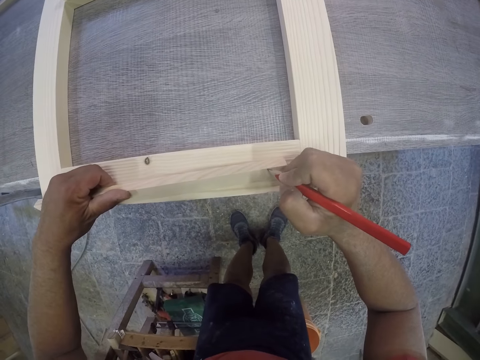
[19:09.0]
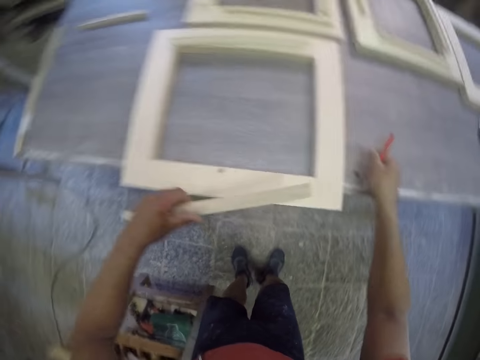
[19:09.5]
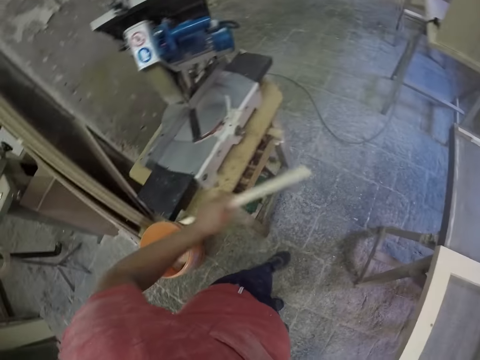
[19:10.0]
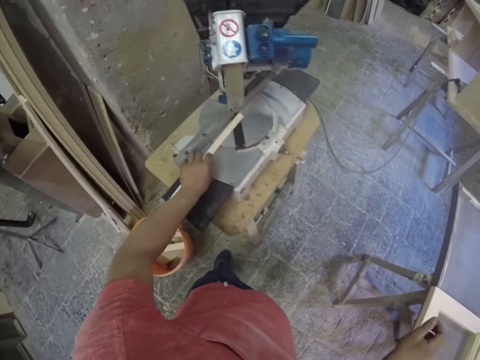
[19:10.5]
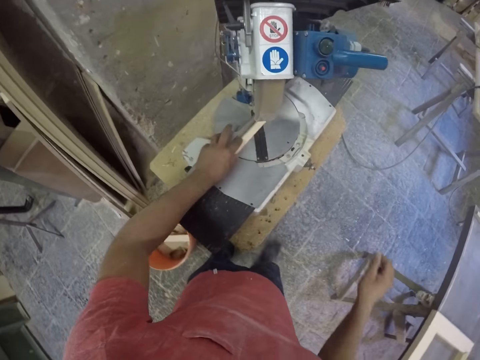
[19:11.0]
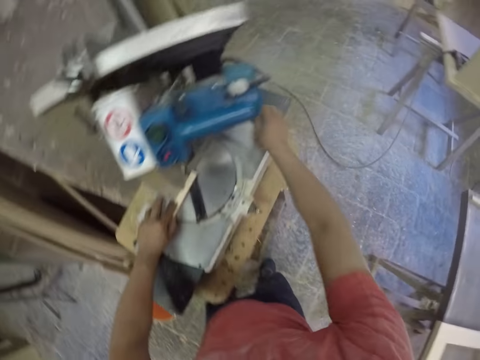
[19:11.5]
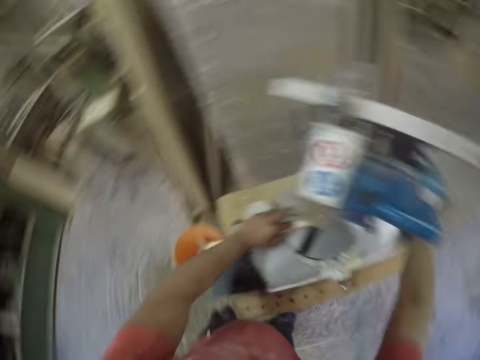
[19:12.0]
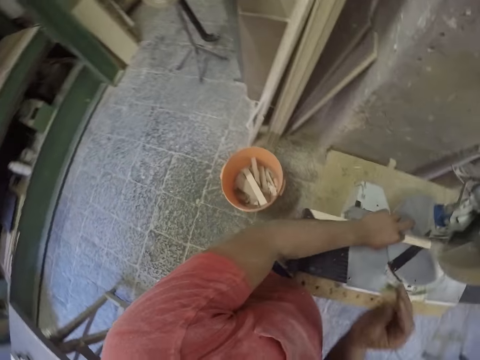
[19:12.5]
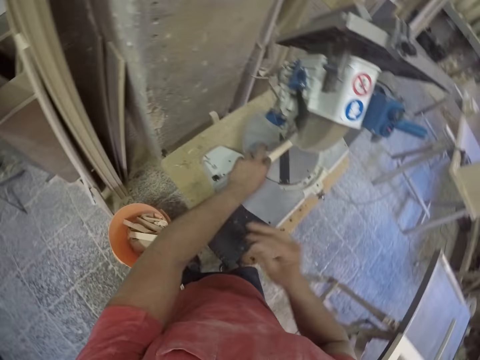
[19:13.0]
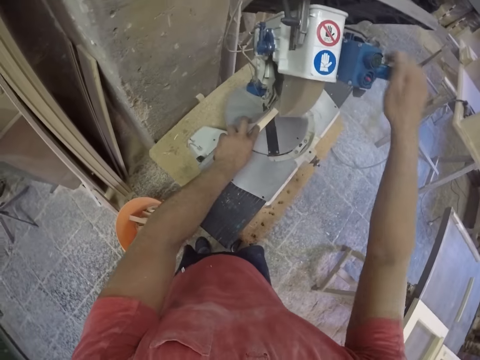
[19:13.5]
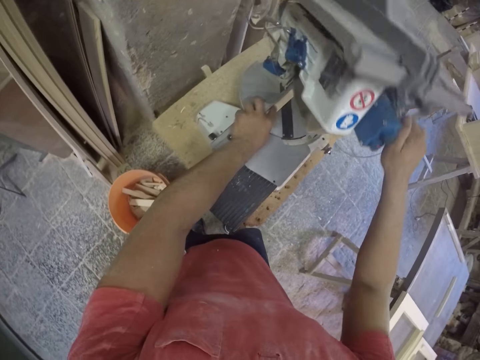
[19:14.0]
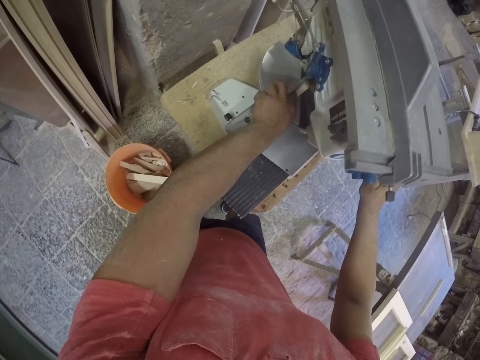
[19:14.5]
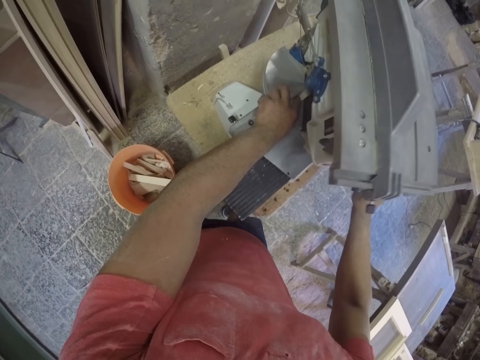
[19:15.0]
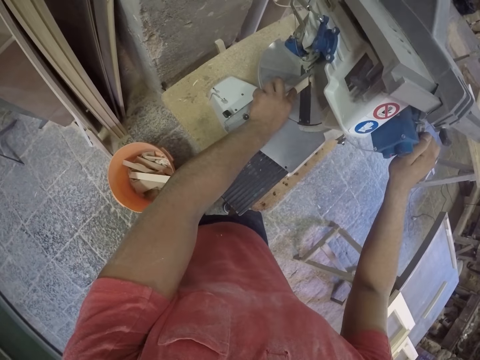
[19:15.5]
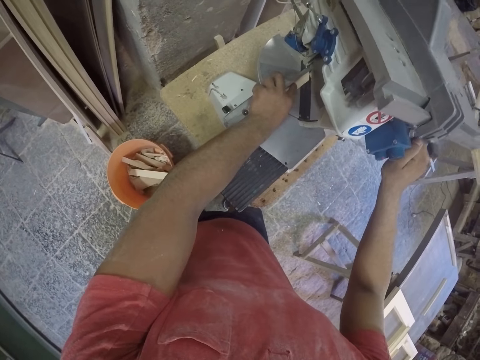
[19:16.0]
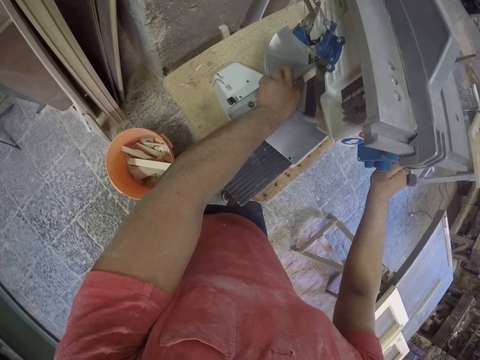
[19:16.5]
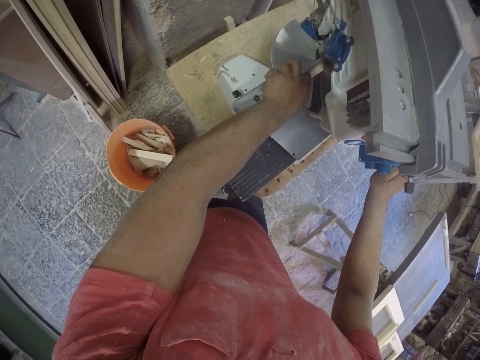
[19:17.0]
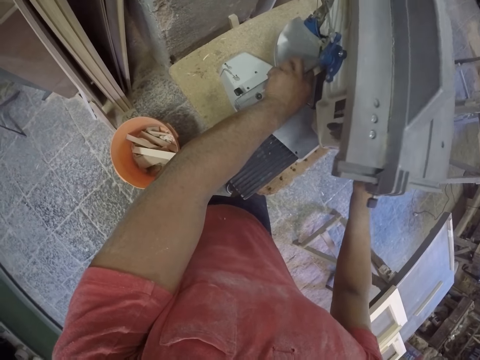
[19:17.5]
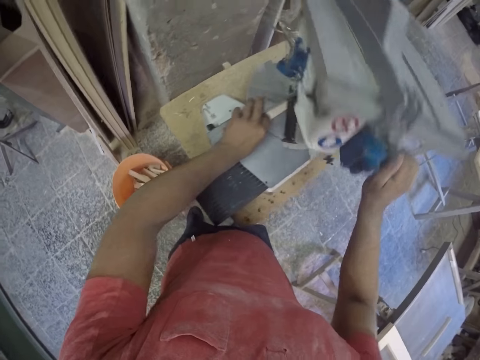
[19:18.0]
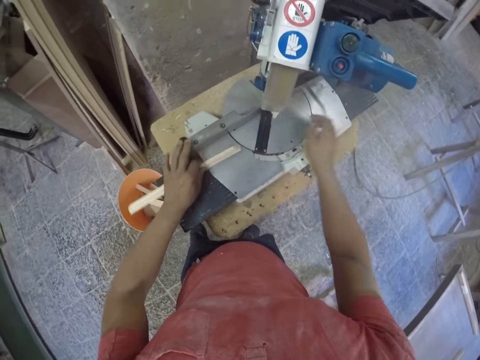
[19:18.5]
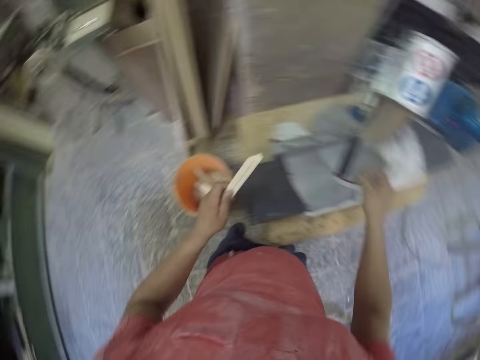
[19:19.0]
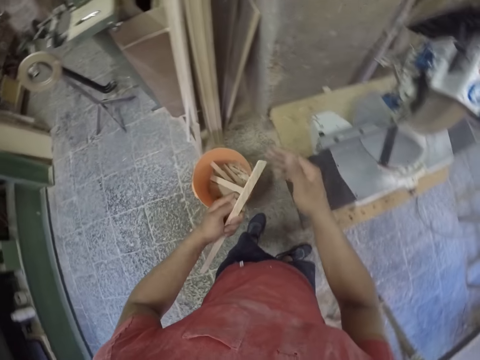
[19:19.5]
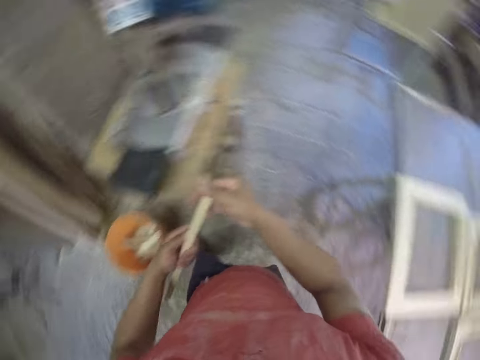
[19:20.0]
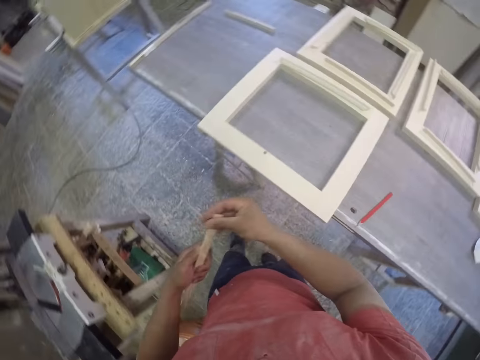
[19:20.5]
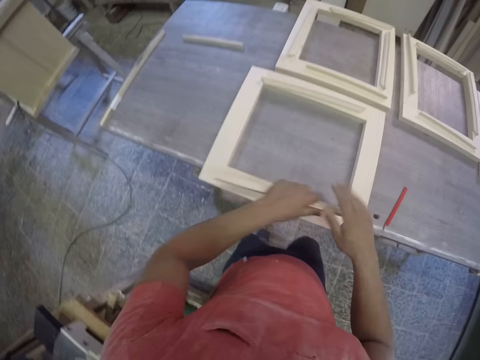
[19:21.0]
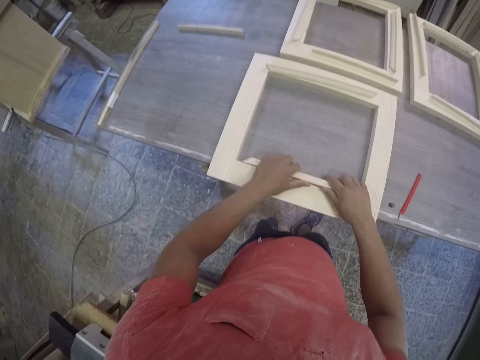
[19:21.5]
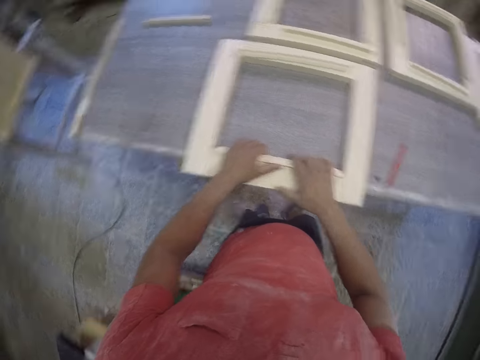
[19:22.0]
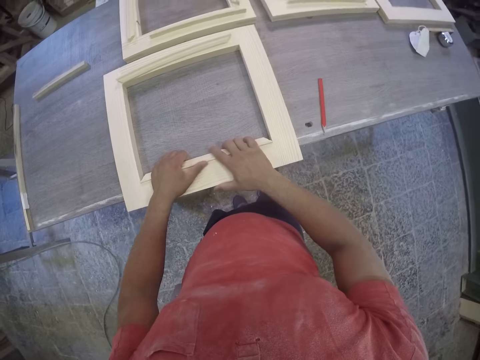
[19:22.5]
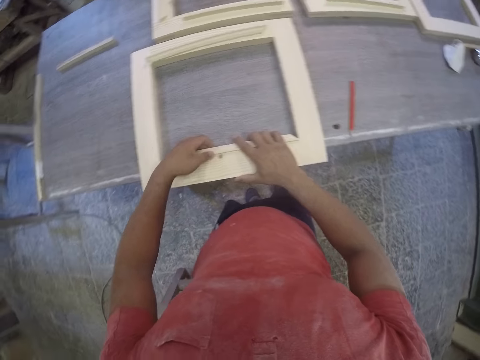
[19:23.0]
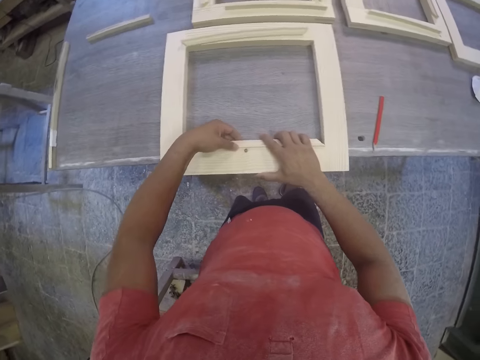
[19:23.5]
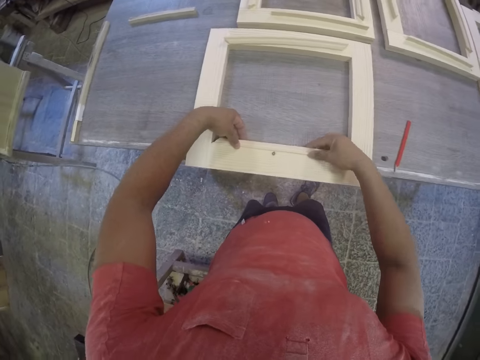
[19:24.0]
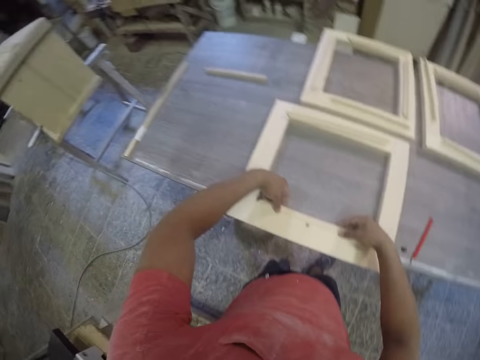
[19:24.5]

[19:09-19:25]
The camera wearer places a piece of wood on a cutting machine. They cut the timber in a chop saw. They hold the machine and press the machine to cut the wood. They hold a piece of wood. They fit the frame piece in the main frame.

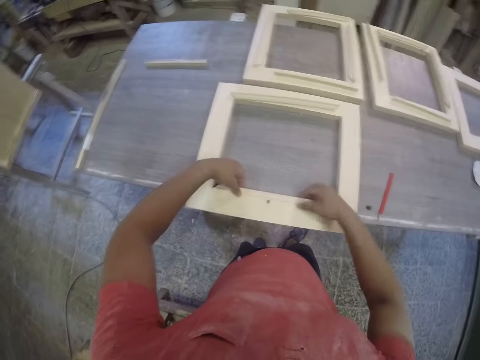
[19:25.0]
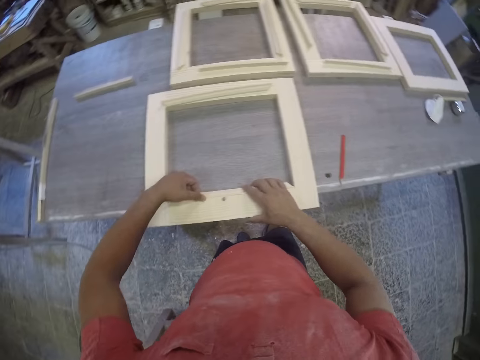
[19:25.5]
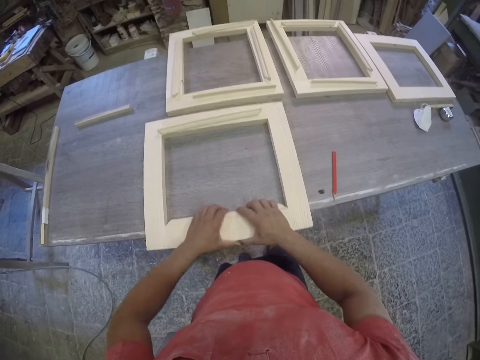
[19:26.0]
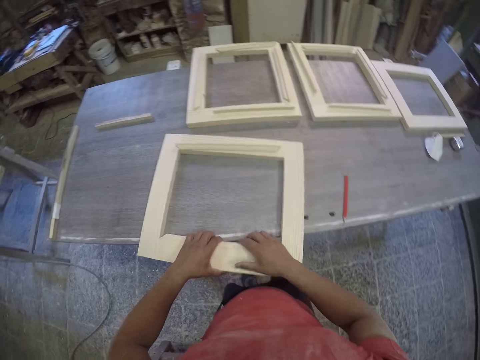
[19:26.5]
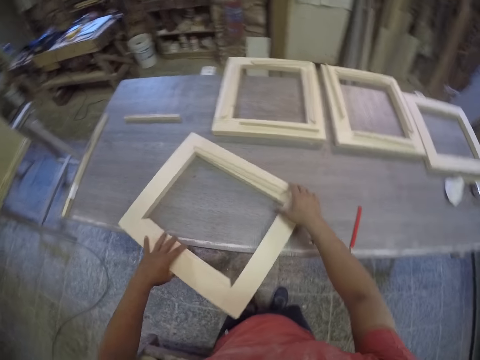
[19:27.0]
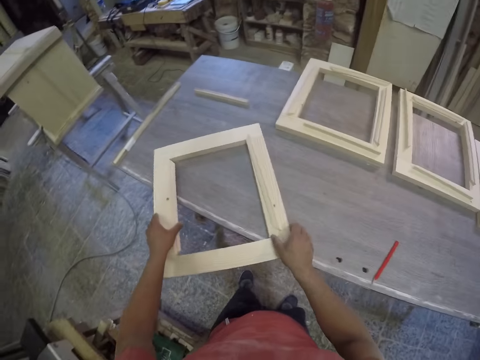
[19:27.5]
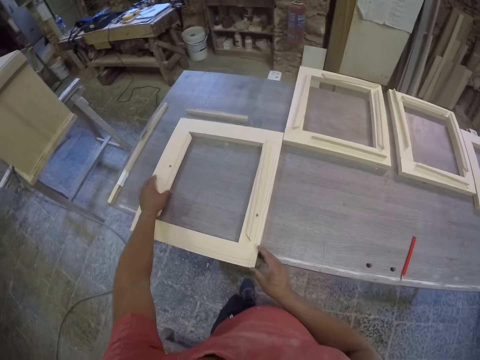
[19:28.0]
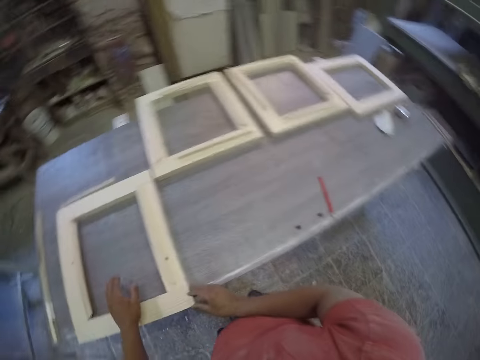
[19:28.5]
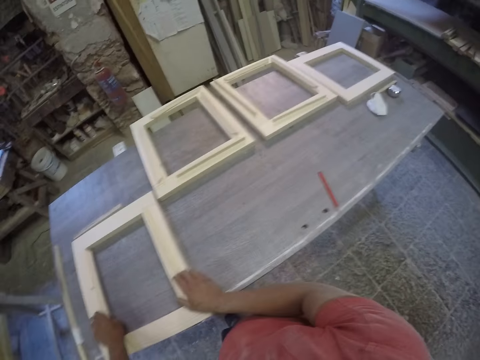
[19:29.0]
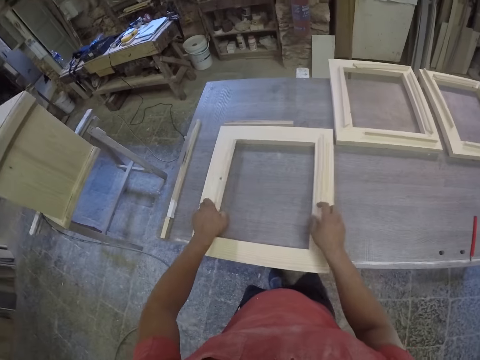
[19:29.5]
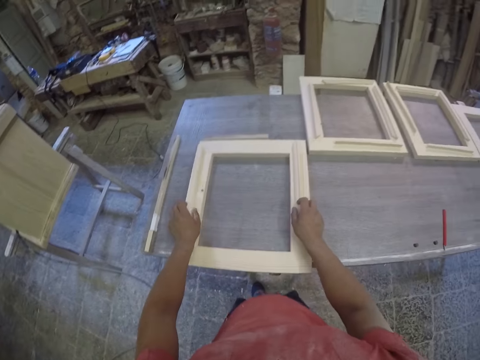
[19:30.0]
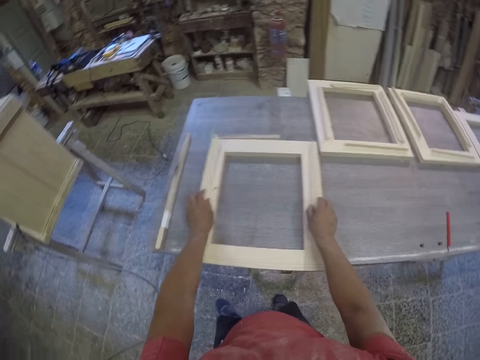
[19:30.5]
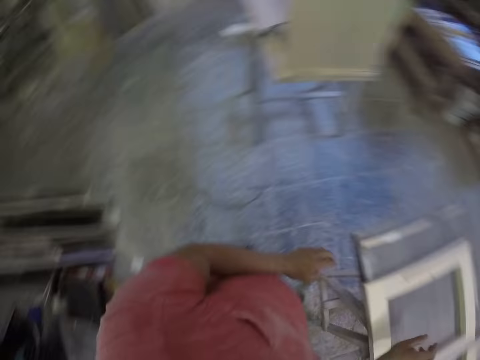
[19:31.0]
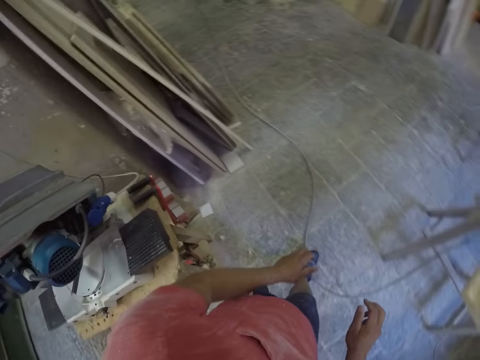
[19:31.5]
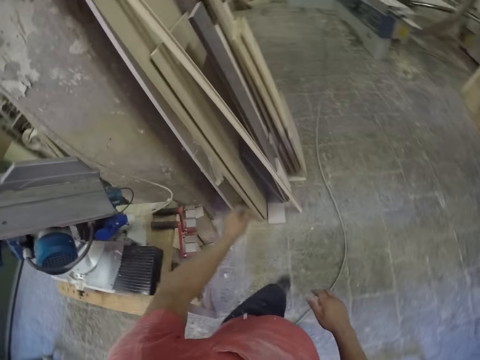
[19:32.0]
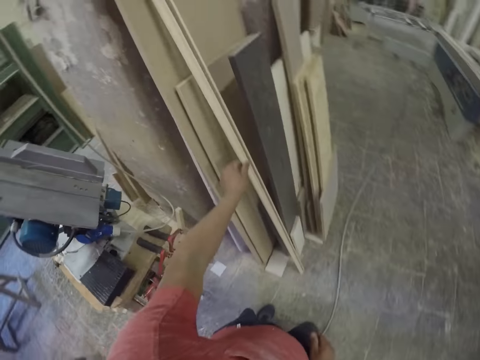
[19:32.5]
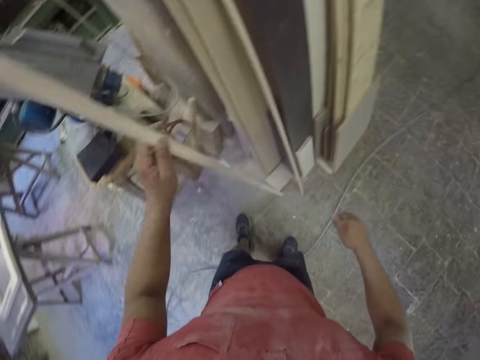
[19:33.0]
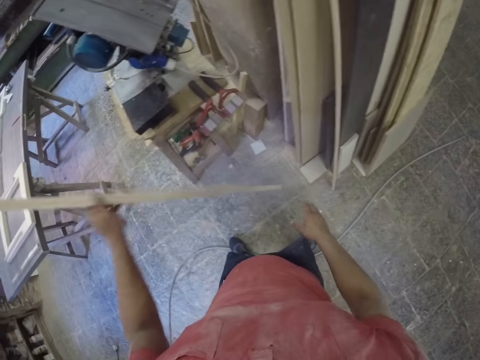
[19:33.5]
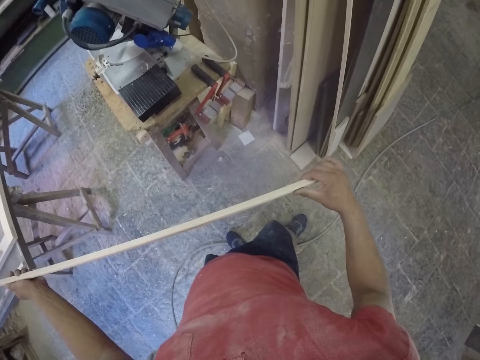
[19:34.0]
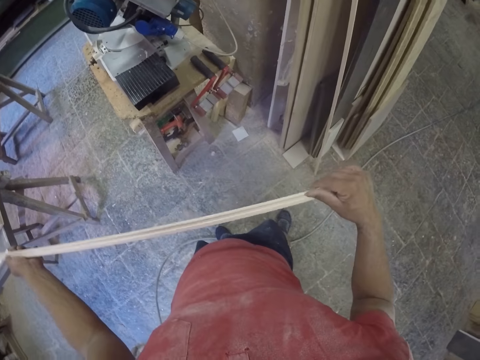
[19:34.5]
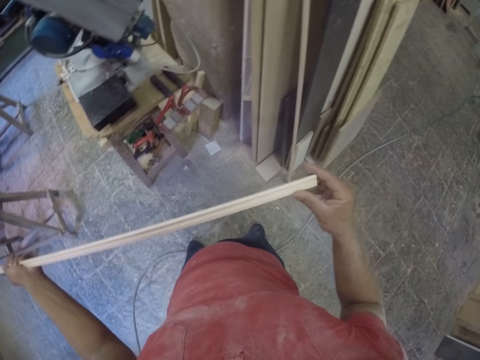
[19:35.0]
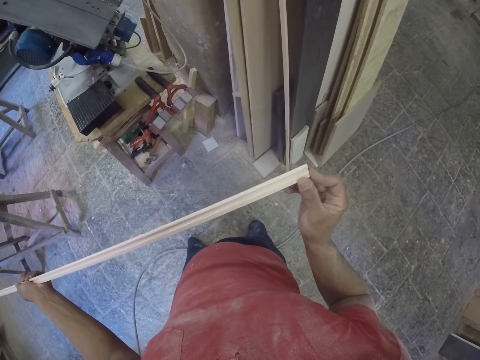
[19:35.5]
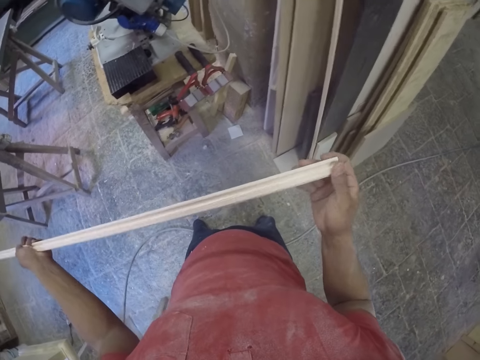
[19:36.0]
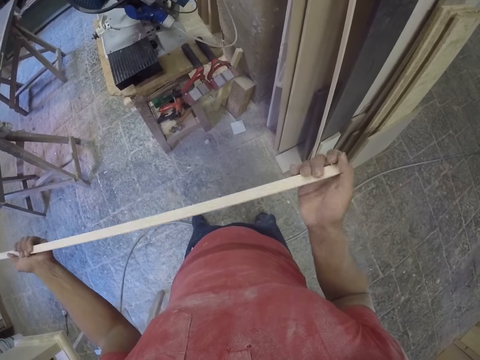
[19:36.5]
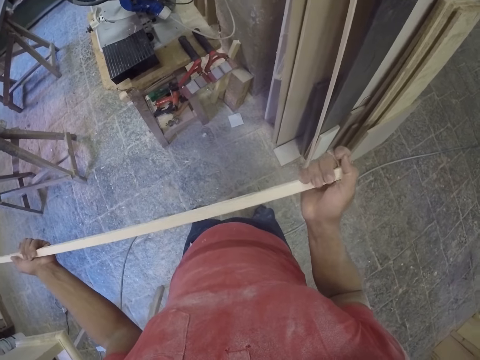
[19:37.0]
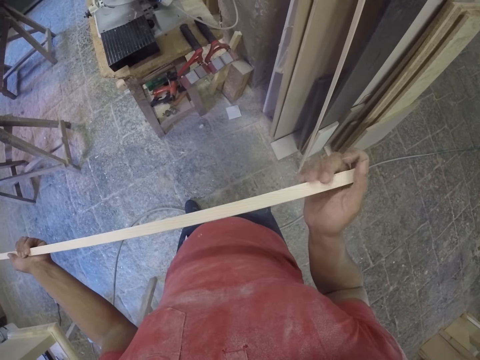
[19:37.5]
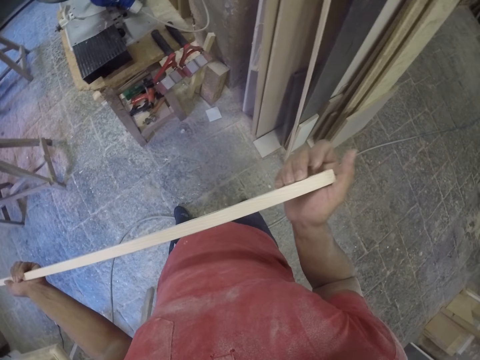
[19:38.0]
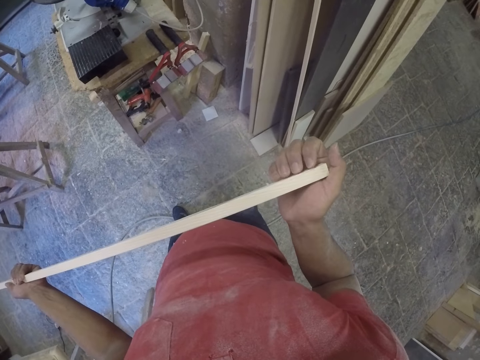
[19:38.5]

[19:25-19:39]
The camera wearer rotates the frame. They hold a piece of wood. They turn around. They pick another long timber or piece of wood. They hold the piece of wood. They look at the timber. They feel the edge of the wood.
